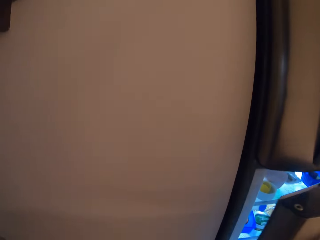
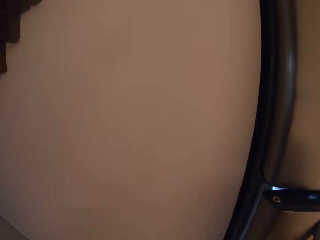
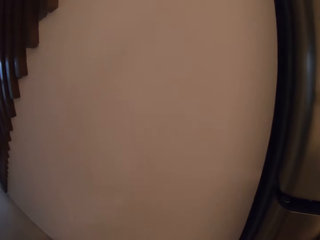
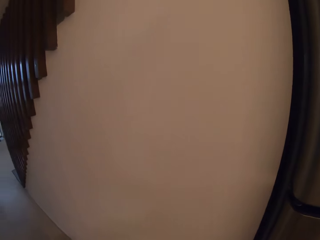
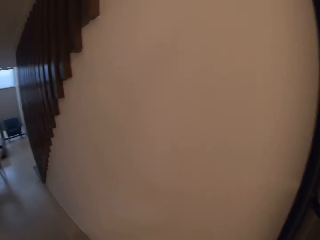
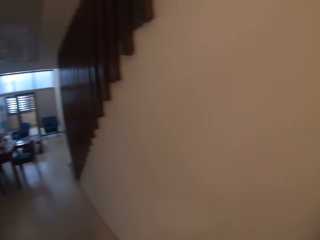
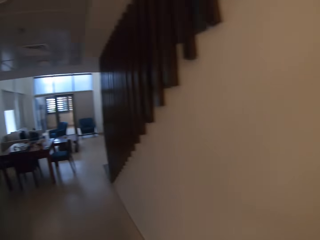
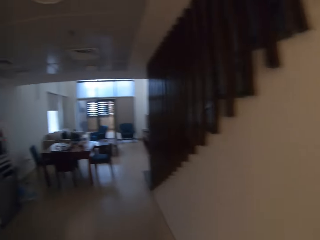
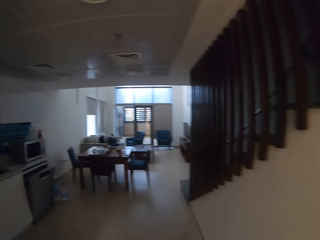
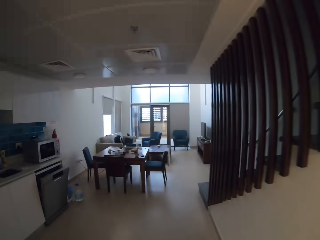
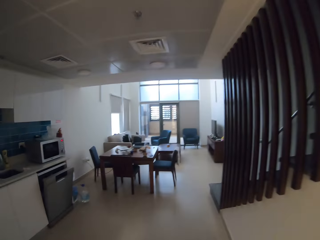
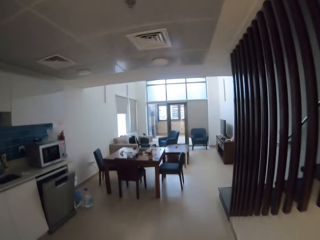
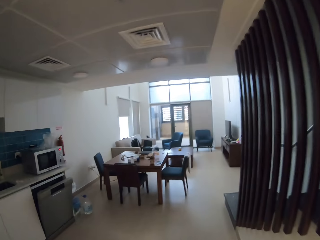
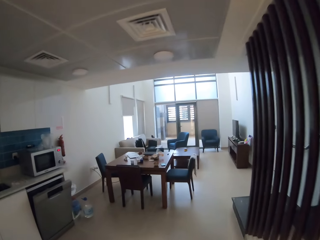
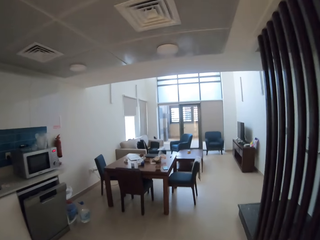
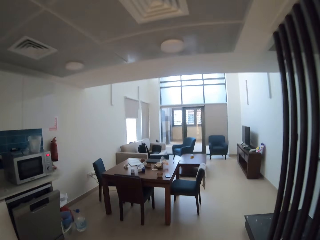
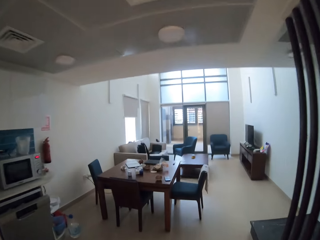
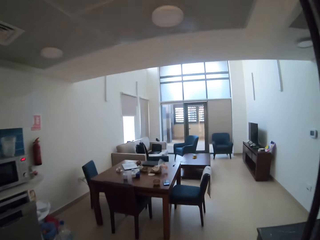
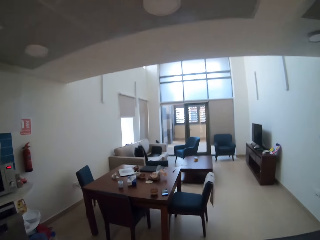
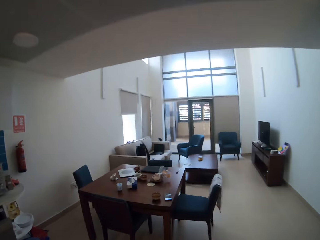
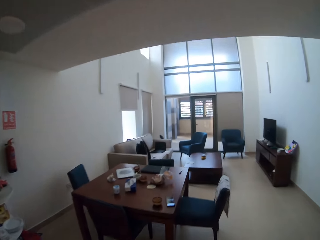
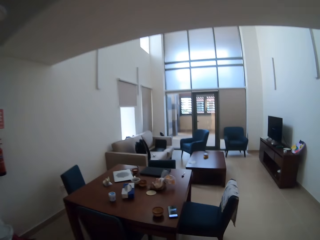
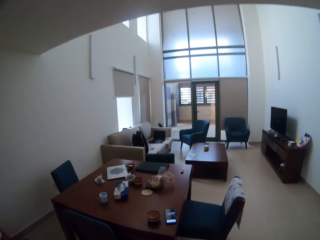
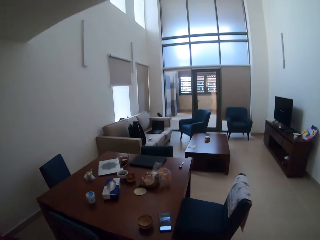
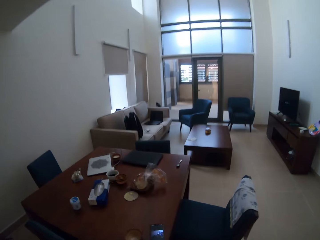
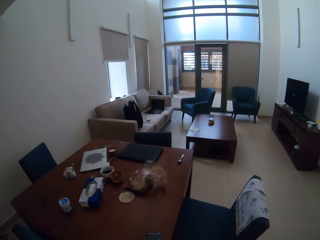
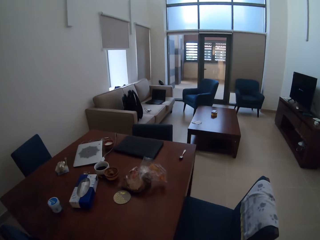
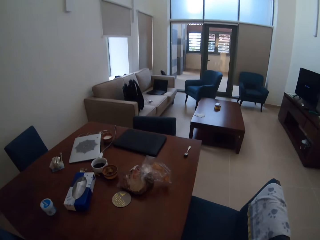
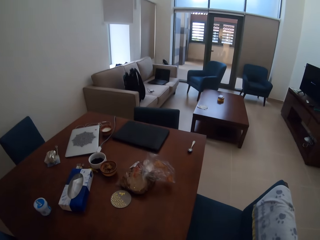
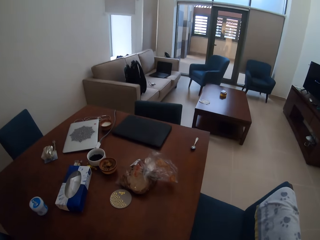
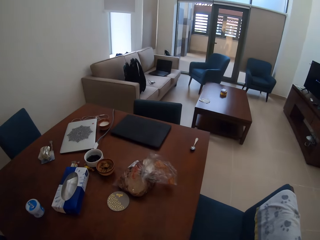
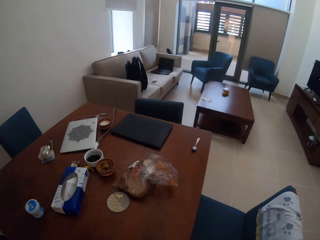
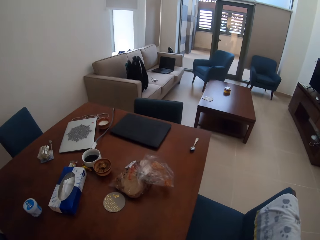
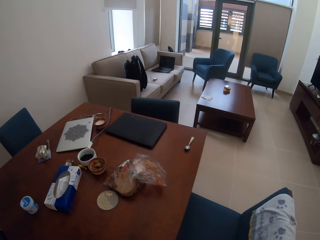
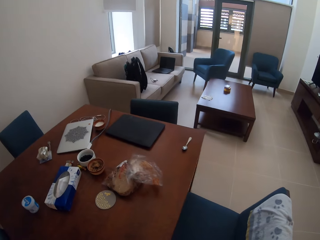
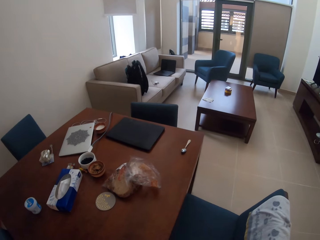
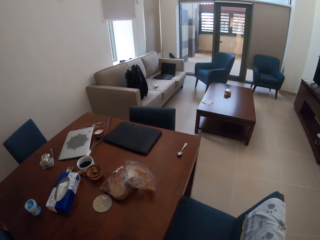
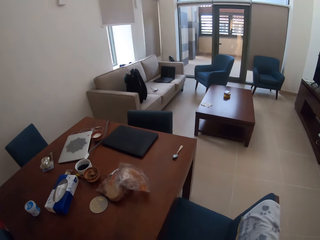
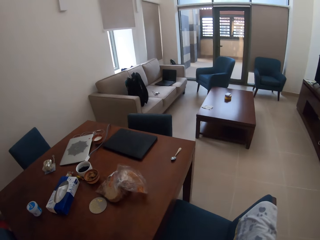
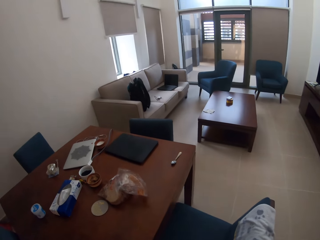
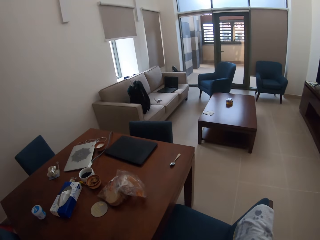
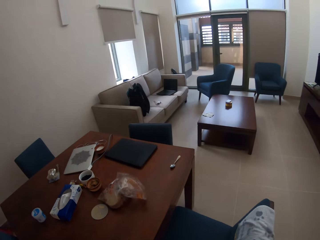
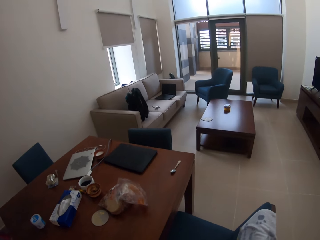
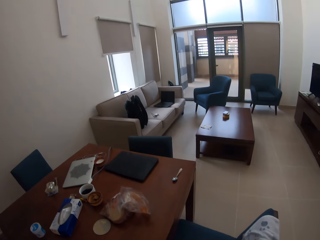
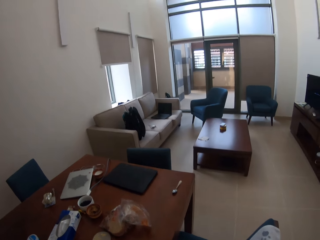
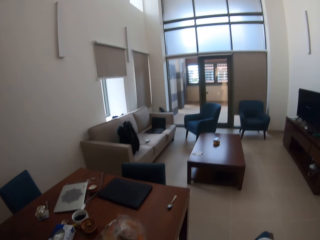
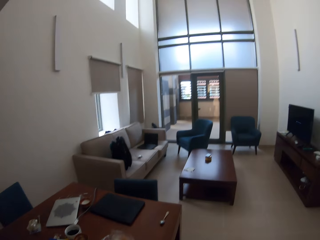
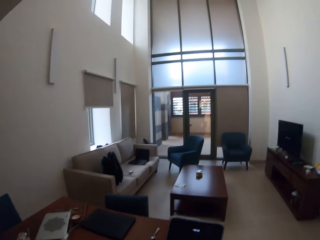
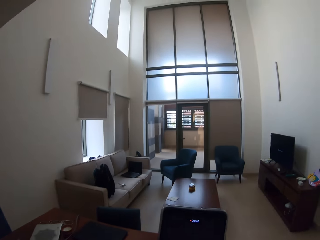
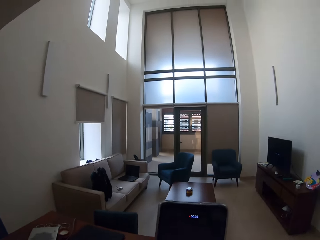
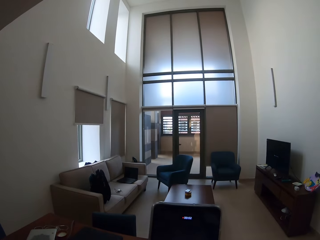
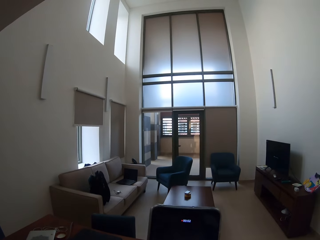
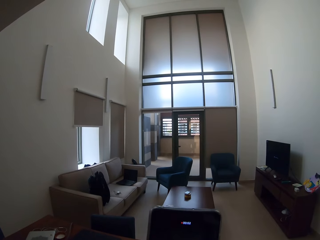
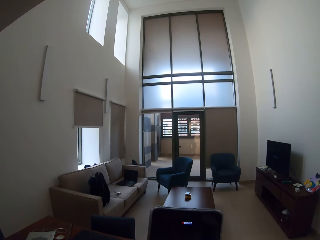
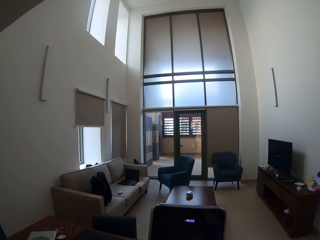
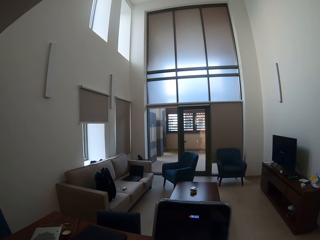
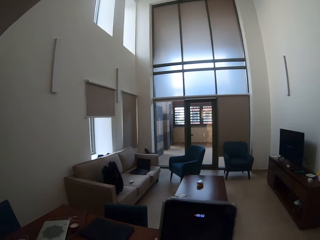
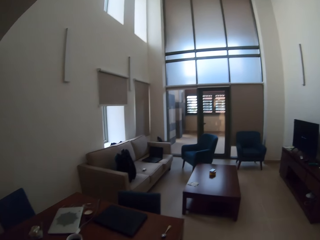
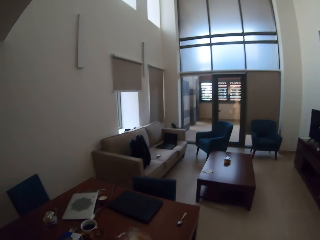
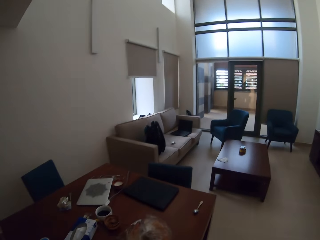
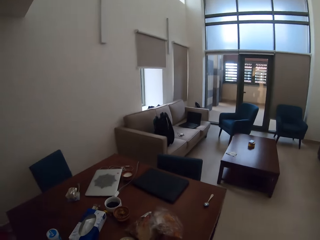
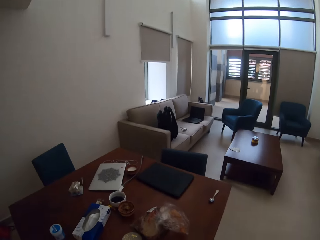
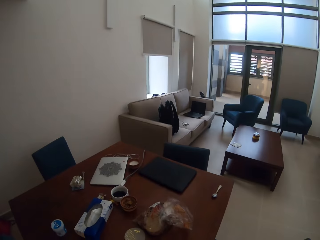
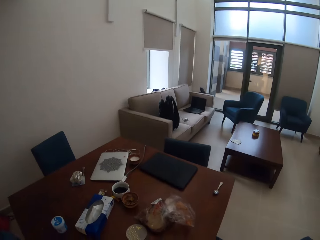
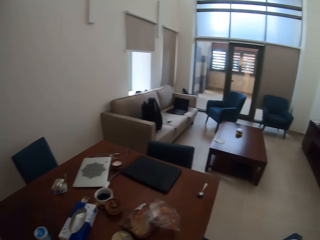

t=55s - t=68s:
The camera wearer closes the fridge. They walk in the room toward the dining. They touch the phone on the table. They pick up the phone from the table. They check the phone.

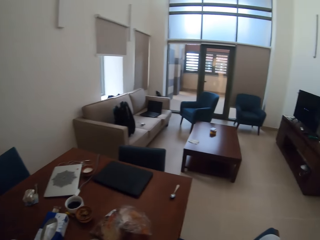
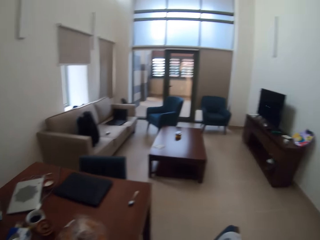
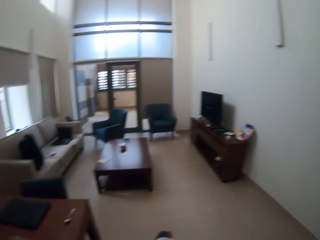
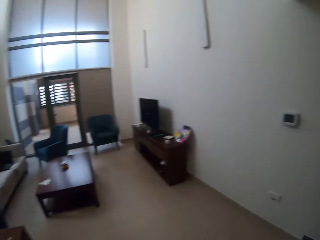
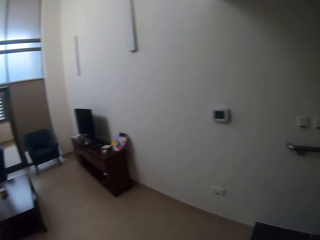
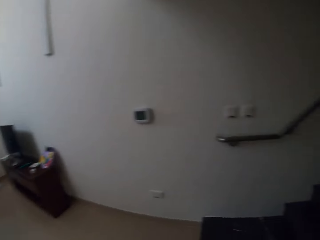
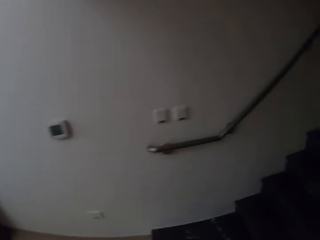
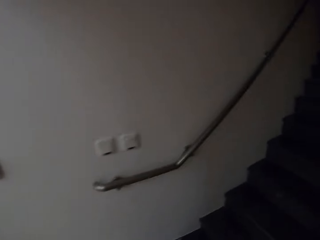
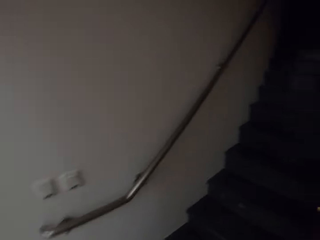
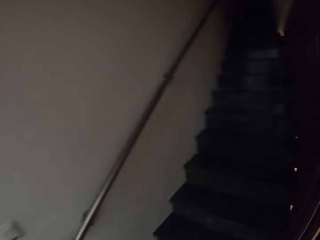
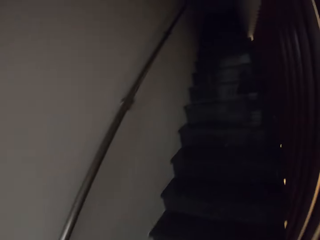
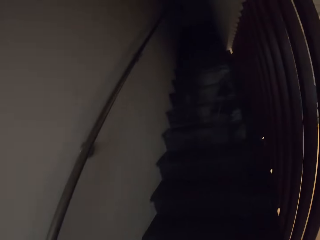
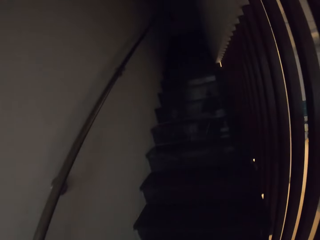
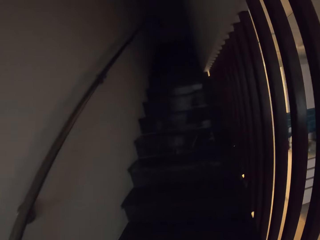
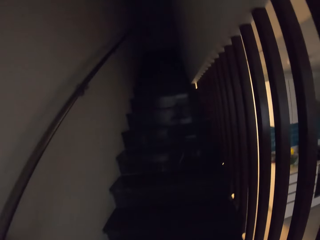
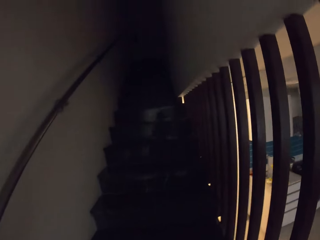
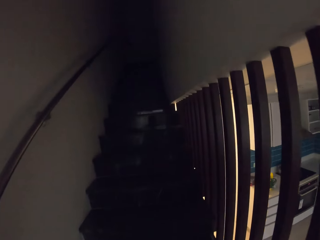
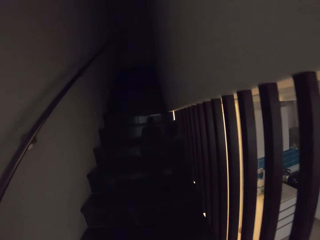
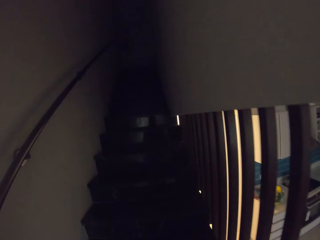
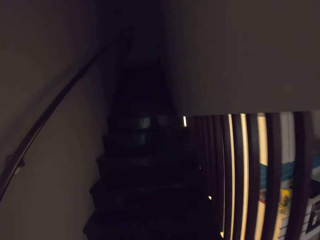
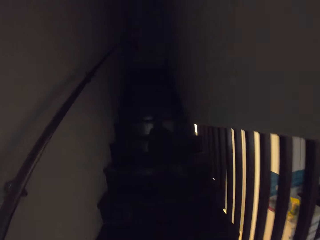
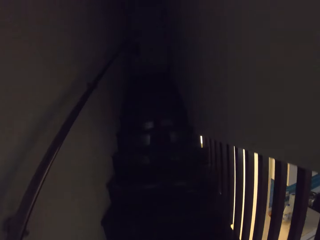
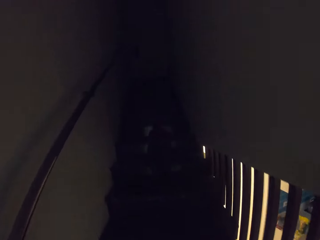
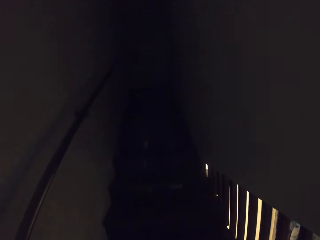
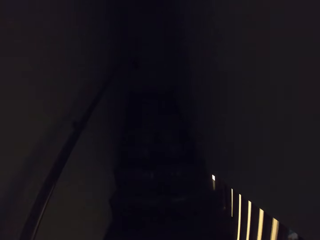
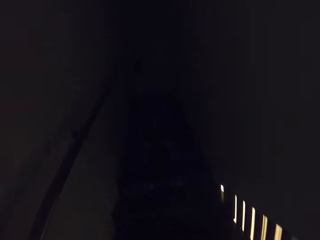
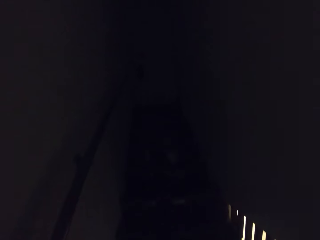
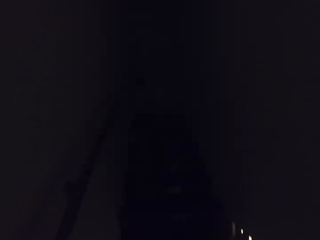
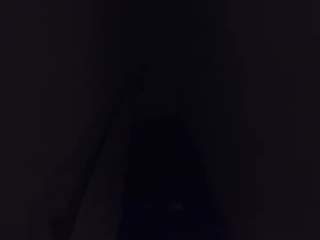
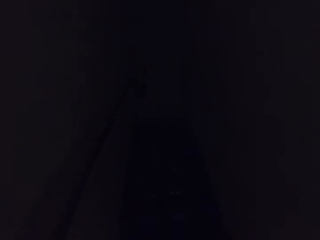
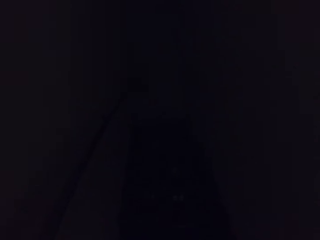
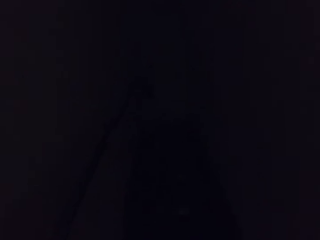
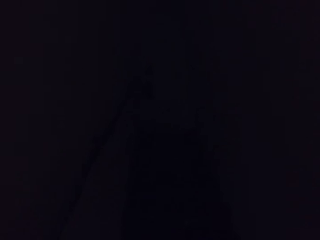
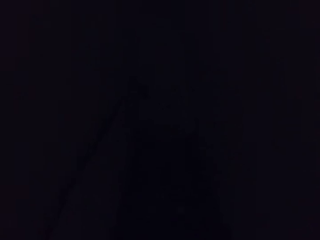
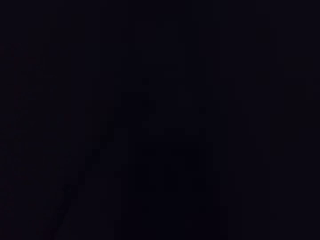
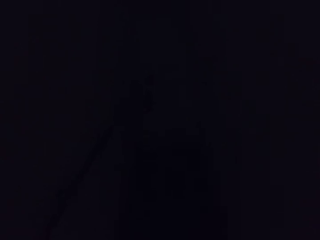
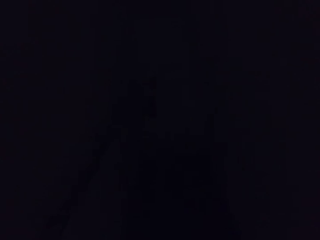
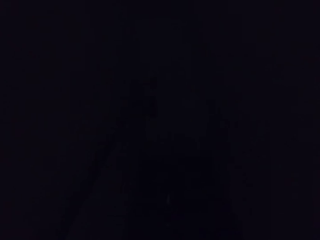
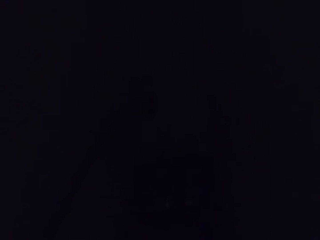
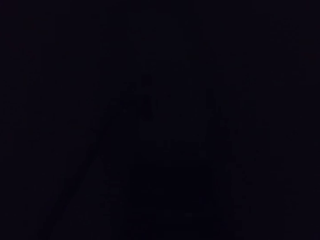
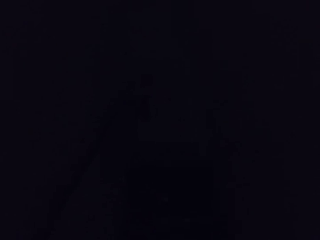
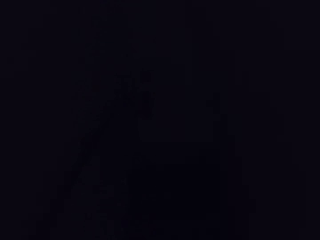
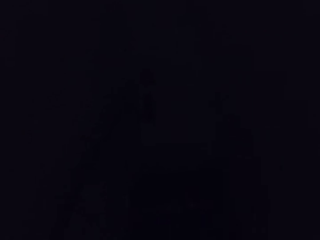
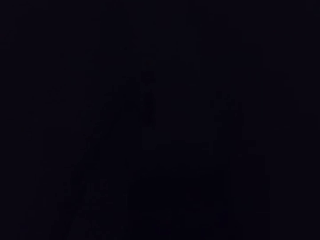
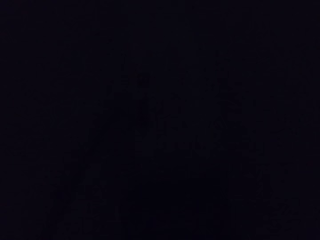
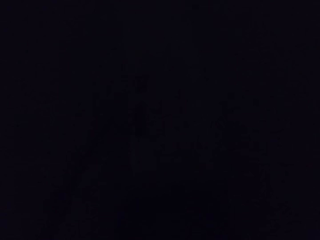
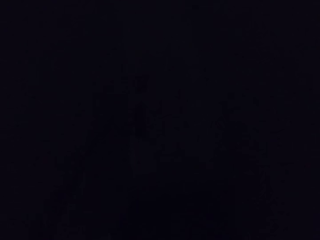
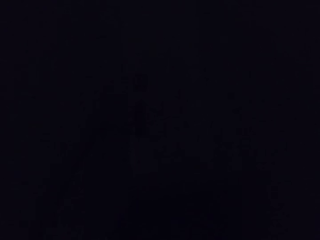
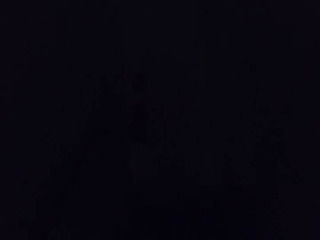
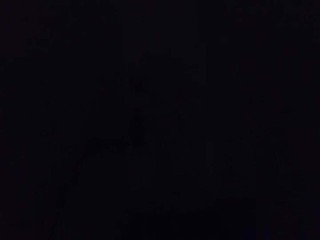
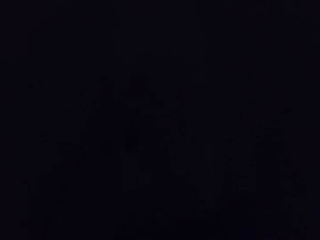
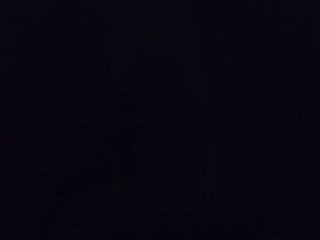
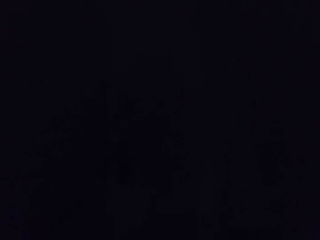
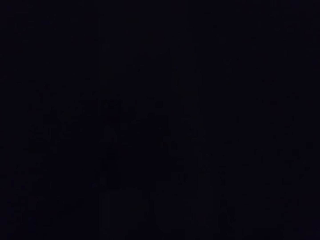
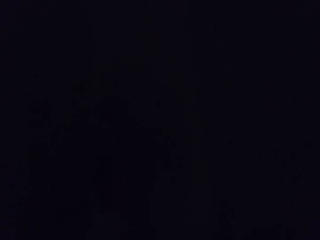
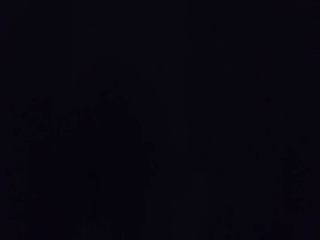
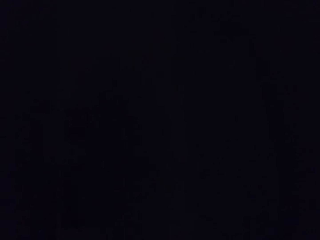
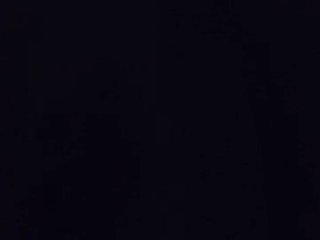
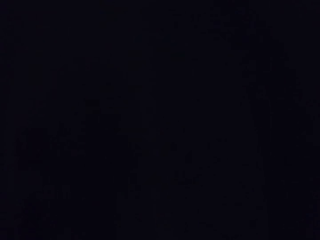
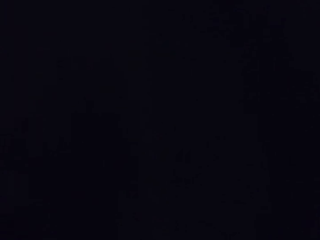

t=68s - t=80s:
The camera wearer lowers the phone. They walk up the stairs.
